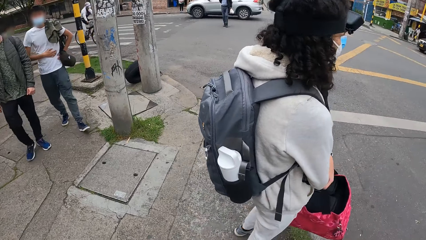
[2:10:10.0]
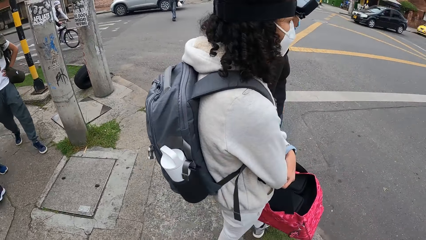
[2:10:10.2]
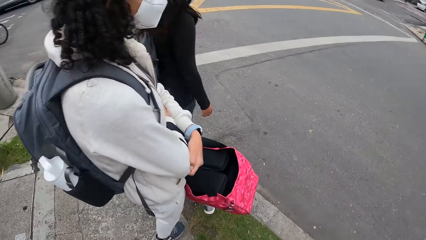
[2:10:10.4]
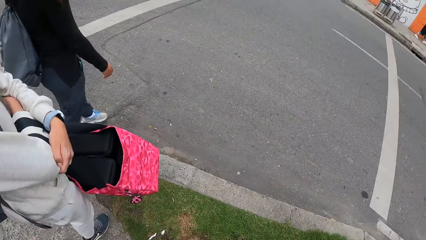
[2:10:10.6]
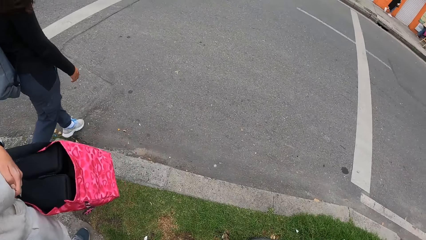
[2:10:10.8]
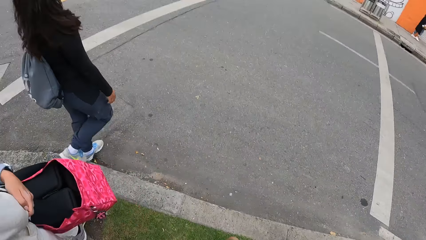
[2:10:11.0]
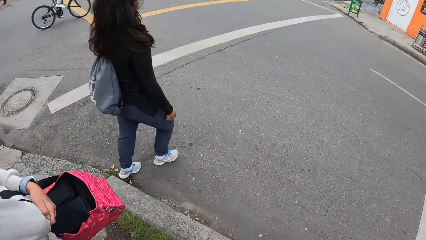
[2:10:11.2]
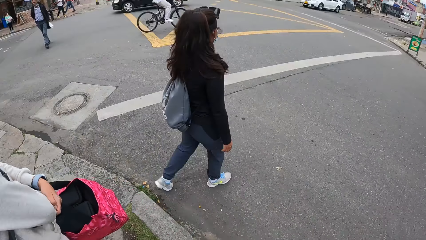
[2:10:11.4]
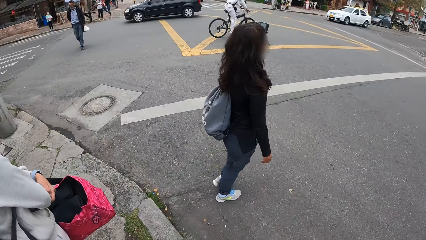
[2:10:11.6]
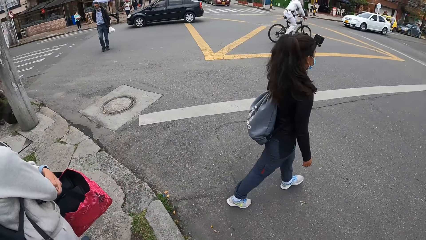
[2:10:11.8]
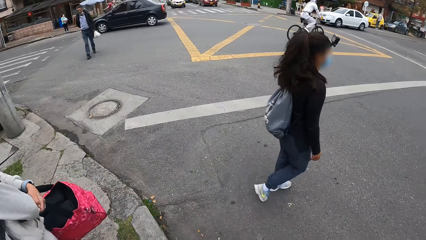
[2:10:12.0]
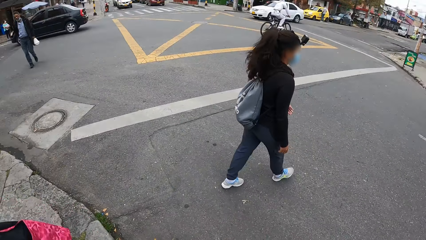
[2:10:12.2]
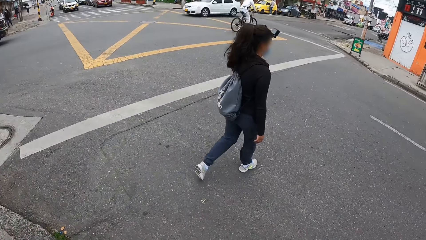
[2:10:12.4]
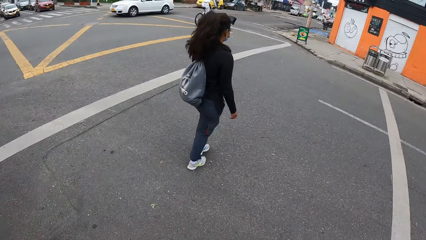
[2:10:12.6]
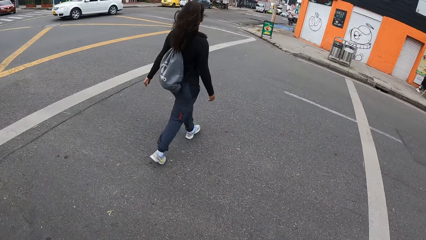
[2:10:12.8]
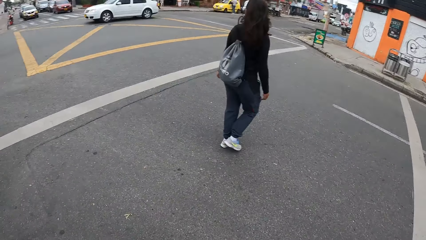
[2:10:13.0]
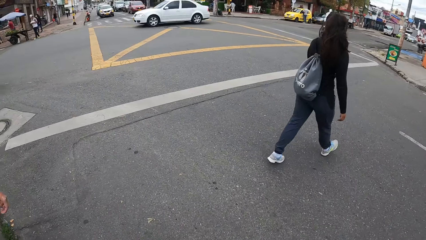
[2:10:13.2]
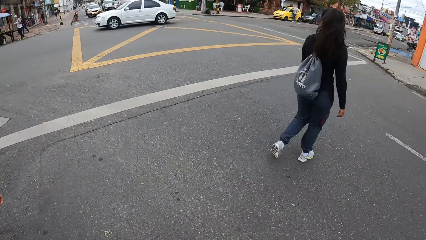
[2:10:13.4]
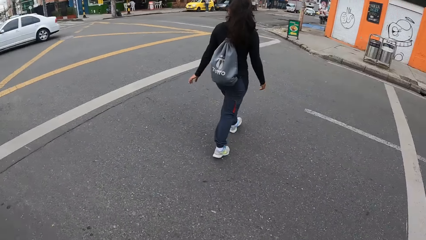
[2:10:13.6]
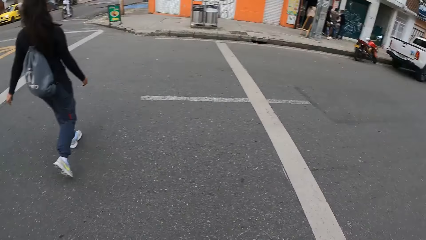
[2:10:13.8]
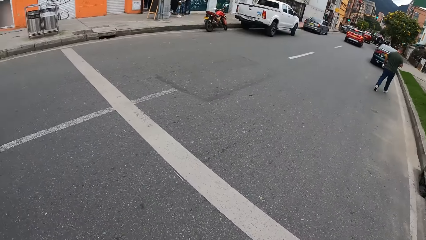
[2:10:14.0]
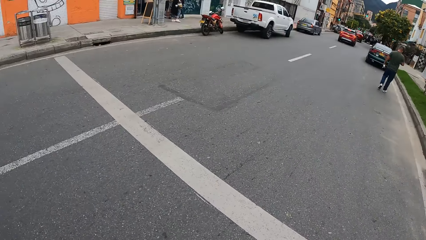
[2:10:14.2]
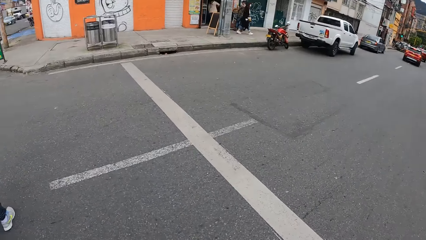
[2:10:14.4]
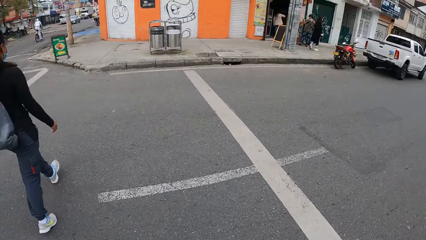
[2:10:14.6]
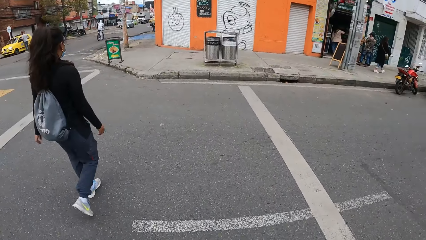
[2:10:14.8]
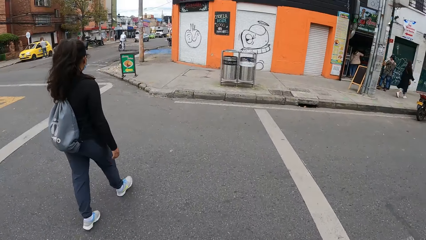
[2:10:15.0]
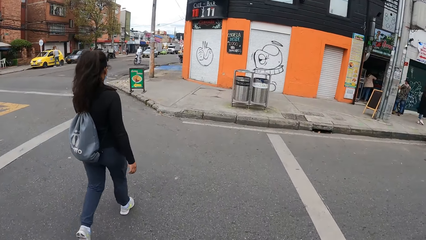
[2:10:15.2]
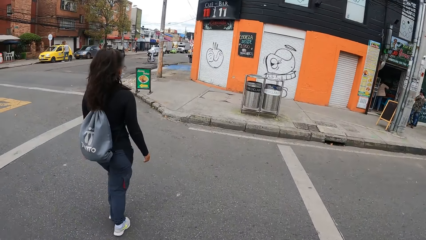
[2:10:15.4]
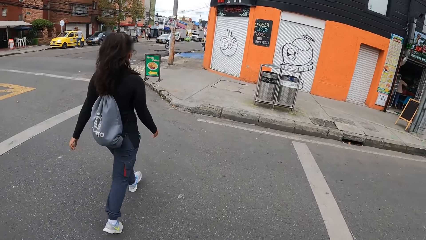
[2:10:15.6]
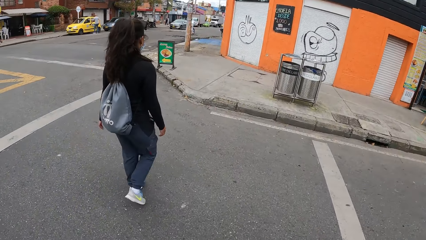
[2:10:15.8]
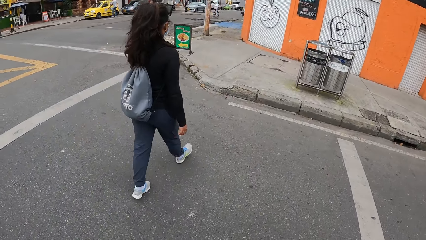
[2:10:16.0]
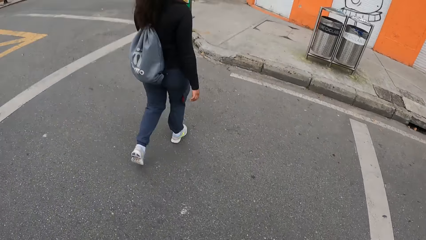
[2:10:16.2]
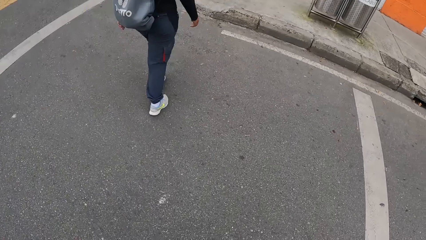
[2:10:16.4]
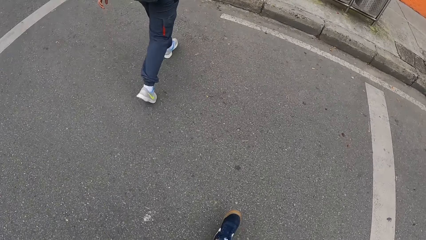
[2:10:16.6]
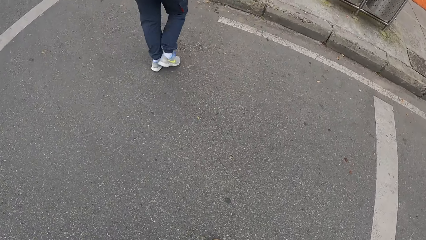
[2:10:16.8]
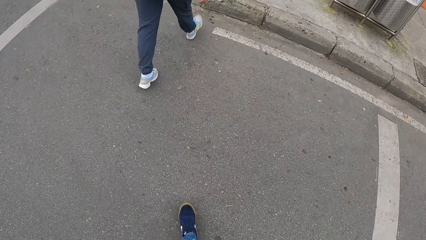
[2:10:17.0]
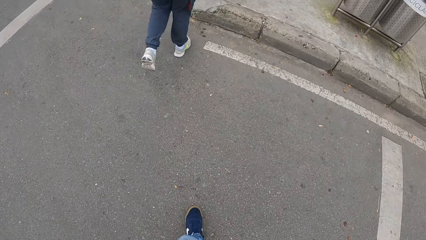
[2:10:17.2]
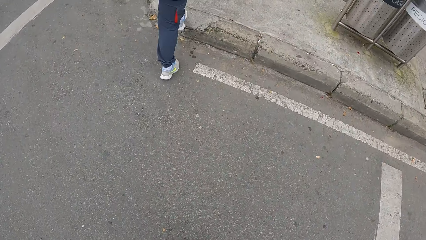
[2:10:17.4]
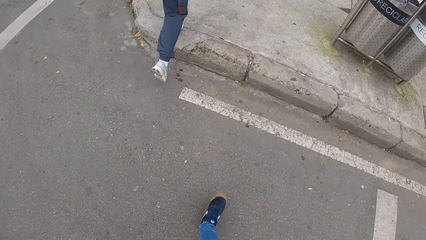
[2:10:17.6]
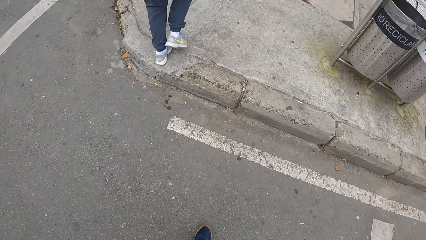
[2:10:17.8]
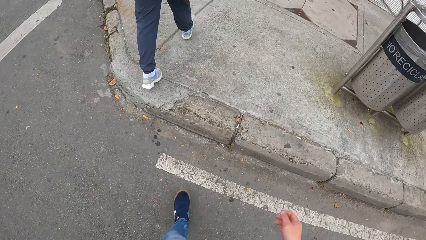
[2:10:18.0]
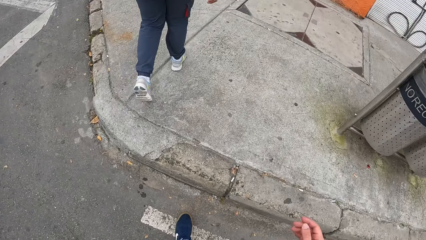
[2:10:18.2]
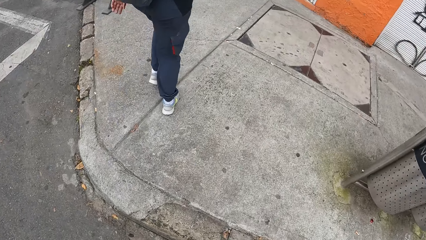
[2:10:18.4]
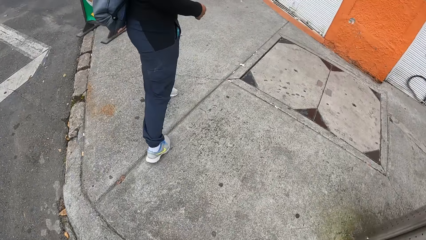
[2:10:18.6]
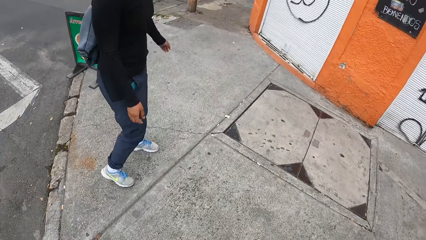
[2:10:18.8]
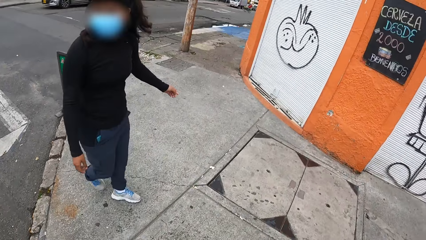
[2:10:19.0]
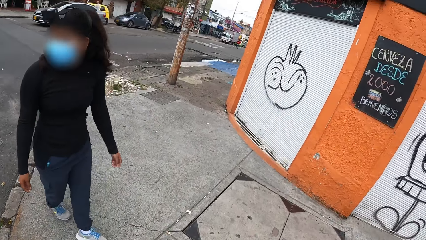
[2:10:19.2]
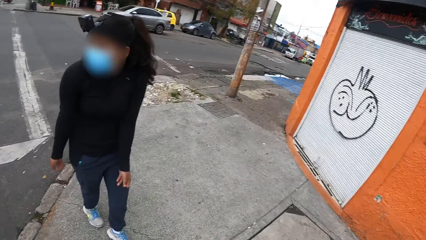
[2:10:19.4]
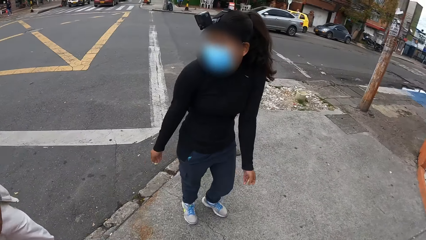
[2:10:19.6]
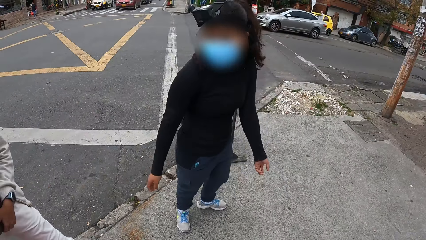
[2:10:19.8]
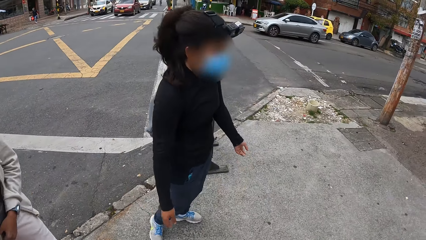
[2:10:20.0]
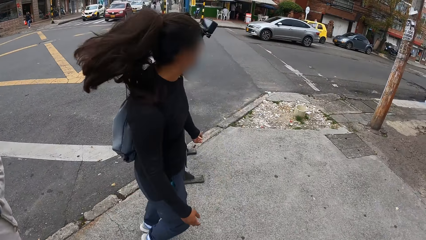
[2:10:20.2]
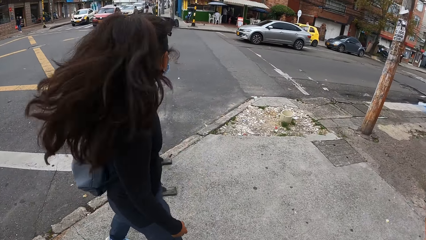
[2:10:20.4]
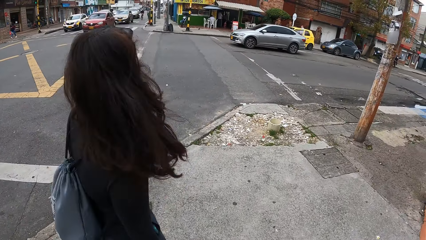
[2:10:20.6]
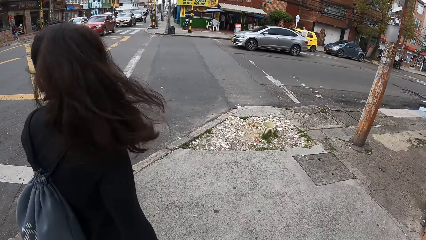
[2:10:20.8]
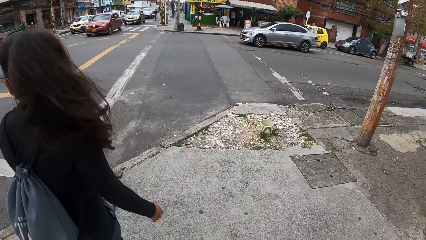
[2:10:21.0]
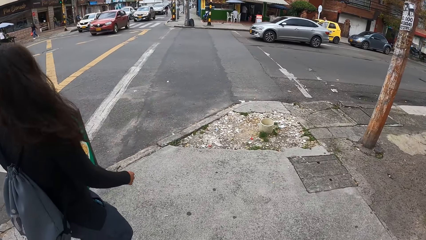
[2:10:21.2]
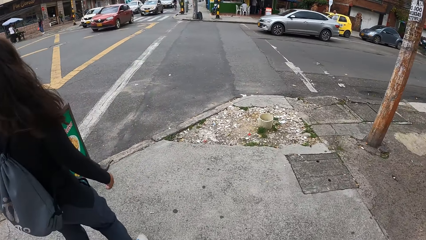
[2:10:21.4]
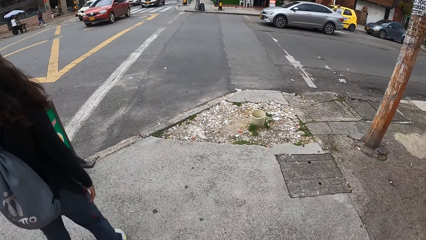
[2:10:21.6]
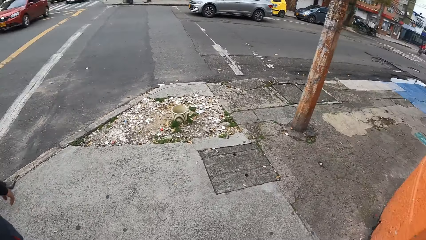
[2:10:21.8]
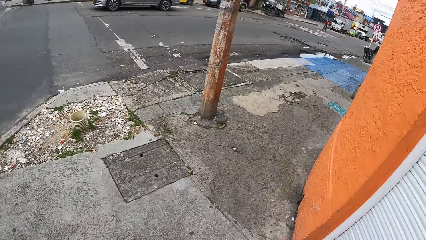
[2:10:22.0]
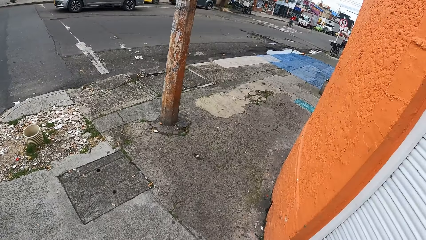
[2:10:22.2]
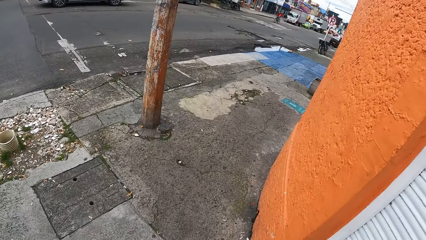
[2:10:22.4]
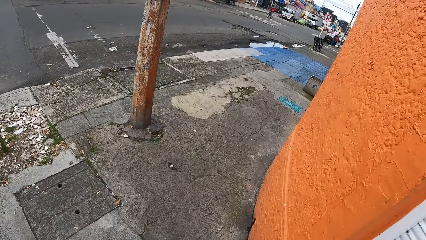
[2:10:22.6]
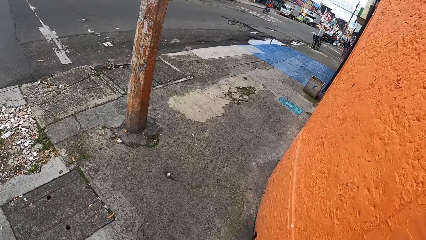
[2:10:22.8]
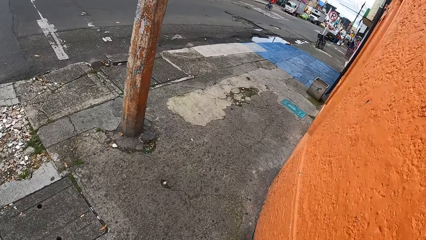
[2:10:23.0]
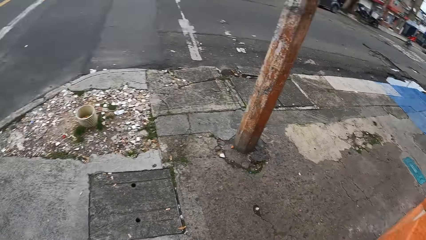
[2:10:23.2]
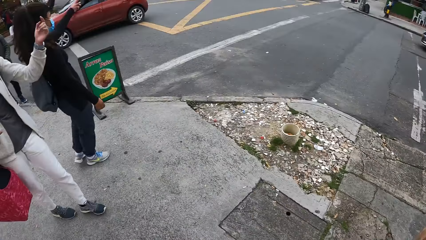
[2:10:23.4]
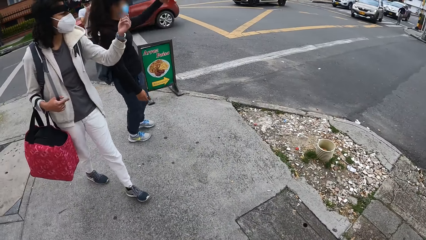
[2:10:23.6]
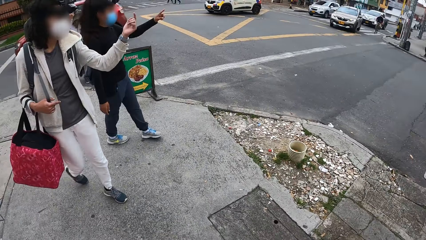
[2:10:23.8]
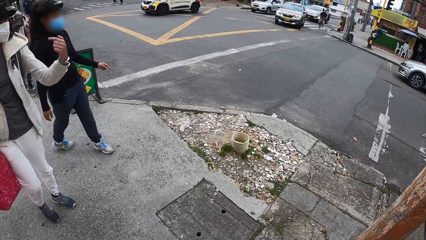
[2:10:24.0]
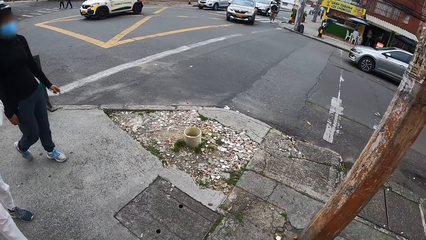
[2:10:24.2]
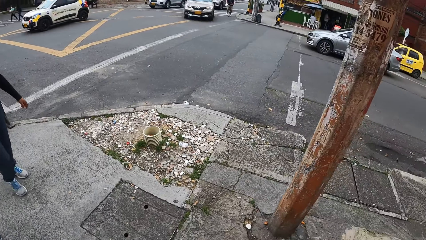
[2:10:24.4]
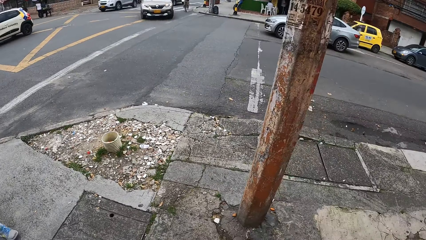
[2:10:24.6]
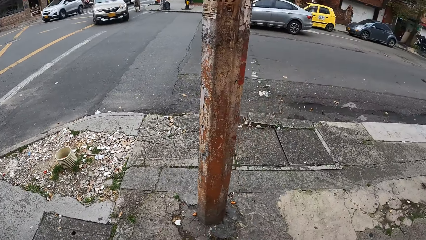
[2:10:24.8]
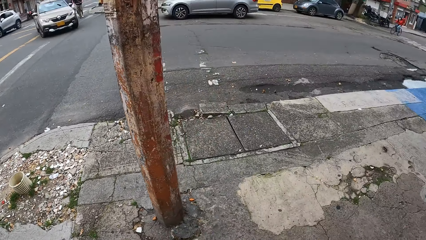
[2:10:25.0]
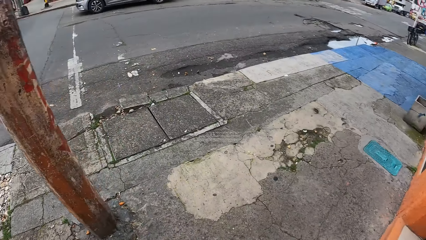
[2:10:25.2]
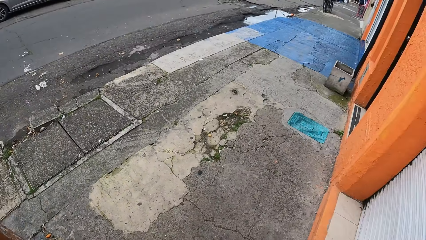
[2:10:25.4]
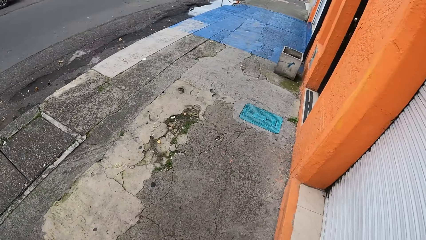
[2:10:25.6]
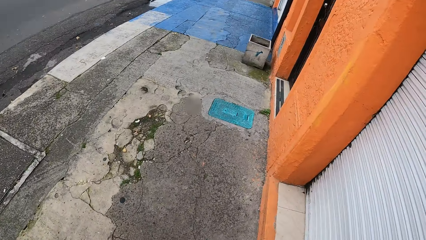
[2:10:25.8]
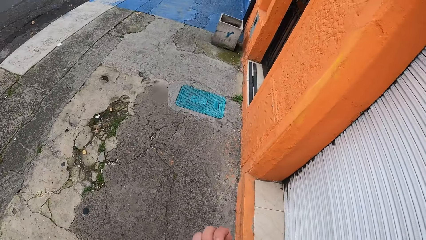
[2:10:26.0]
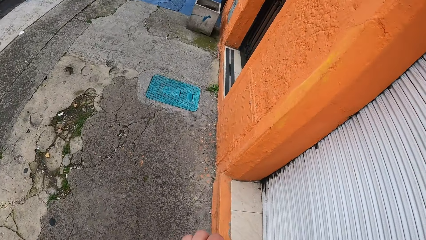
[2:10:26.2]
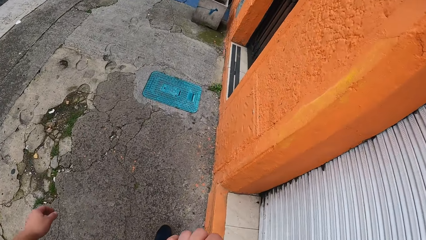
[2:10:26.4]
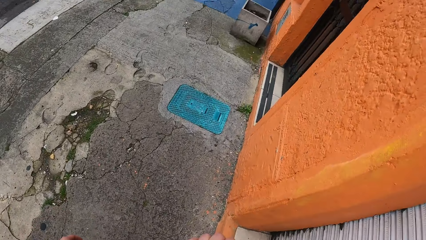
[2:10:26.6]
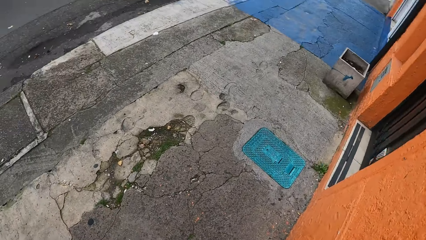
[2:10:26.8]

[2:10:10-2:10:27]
The camera wearer crosses the road. They look around.
